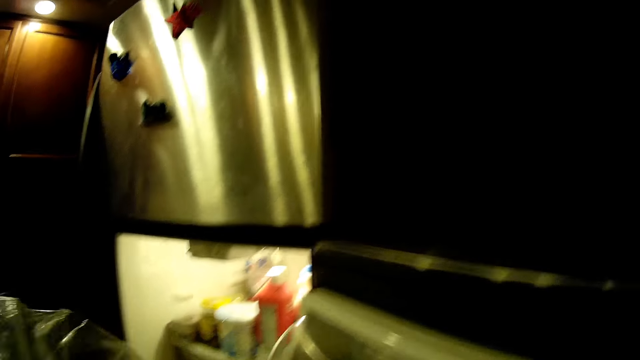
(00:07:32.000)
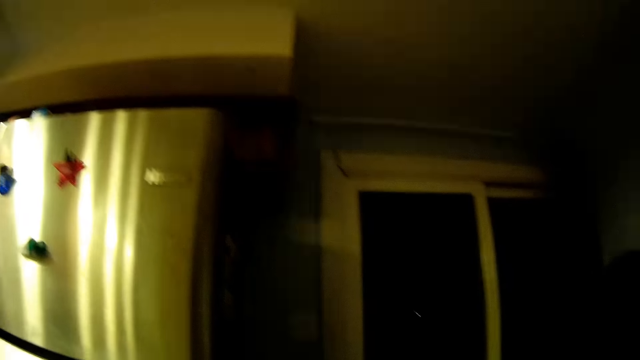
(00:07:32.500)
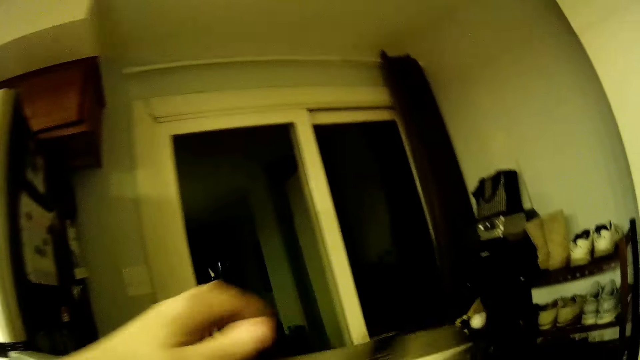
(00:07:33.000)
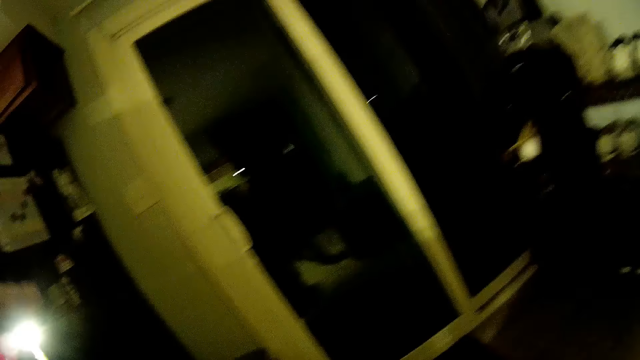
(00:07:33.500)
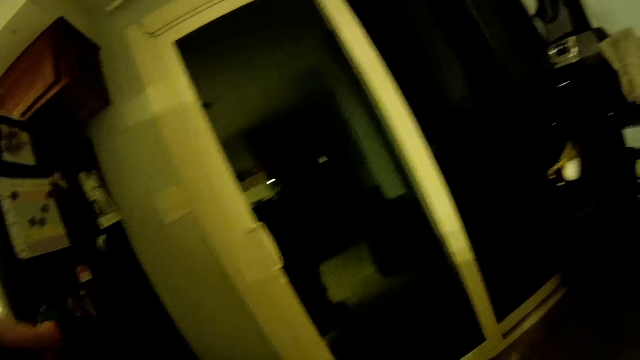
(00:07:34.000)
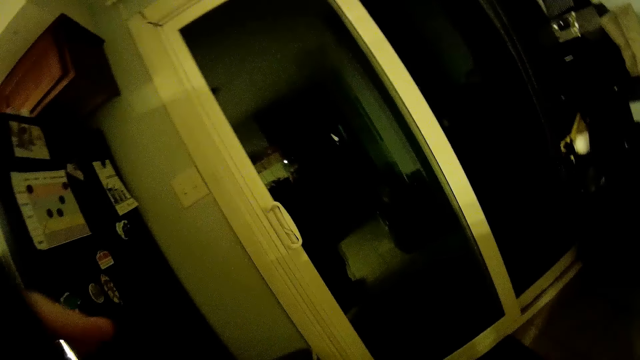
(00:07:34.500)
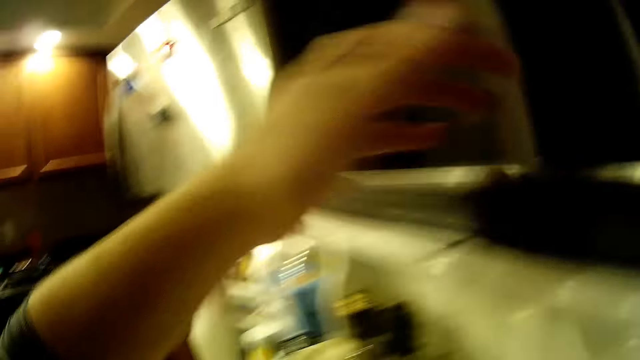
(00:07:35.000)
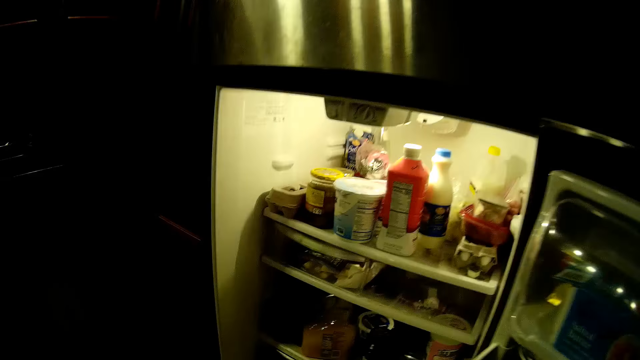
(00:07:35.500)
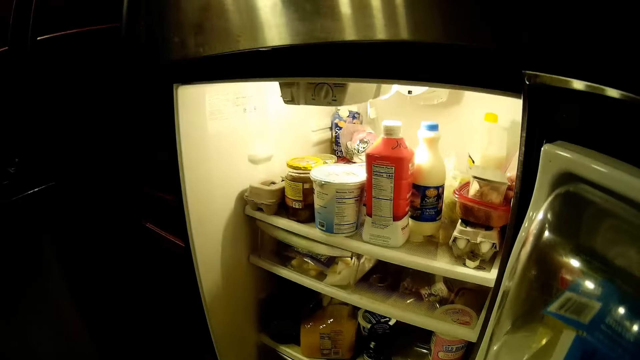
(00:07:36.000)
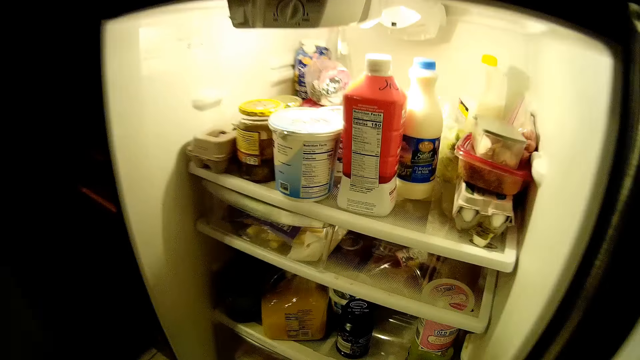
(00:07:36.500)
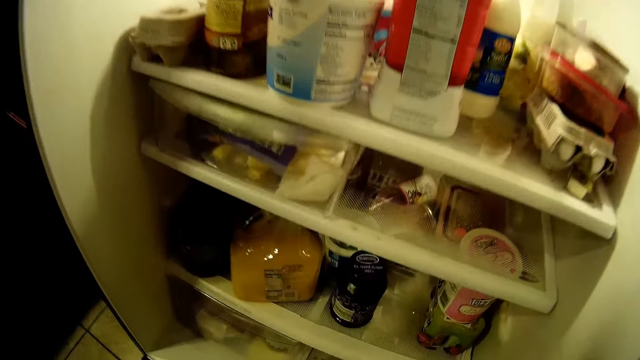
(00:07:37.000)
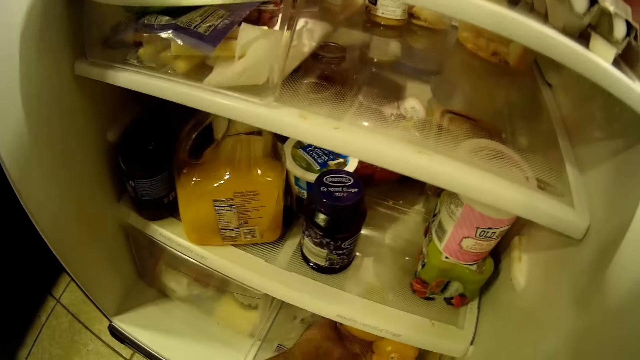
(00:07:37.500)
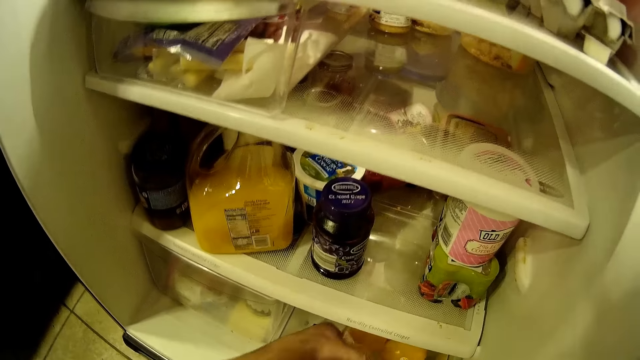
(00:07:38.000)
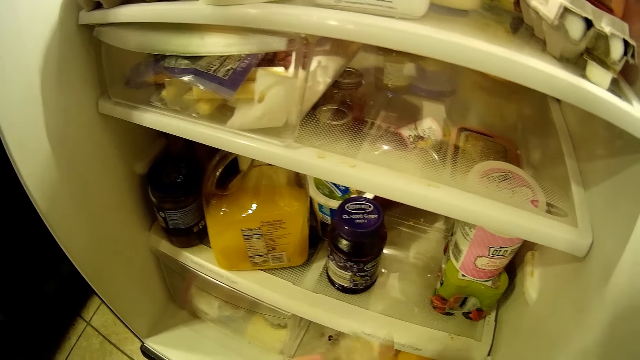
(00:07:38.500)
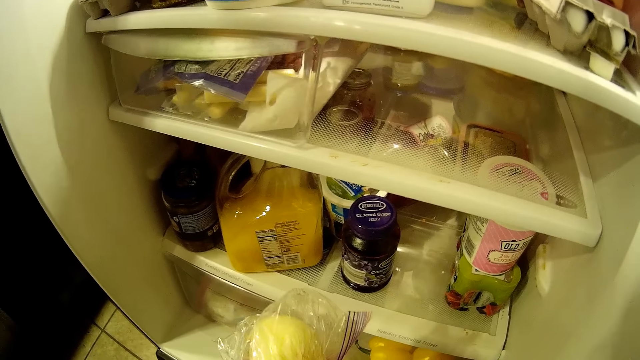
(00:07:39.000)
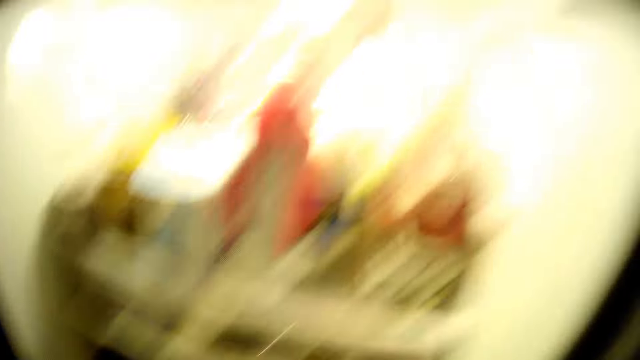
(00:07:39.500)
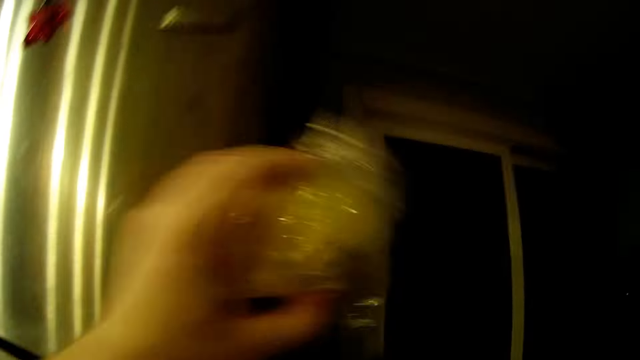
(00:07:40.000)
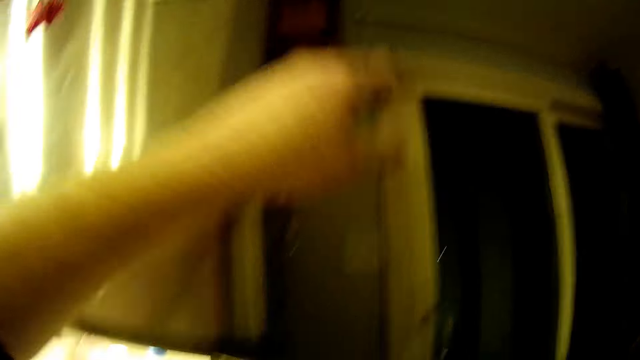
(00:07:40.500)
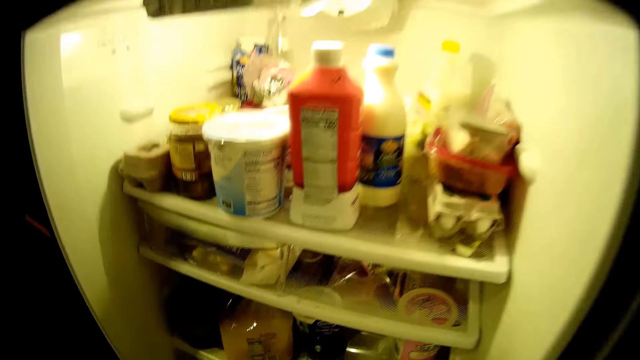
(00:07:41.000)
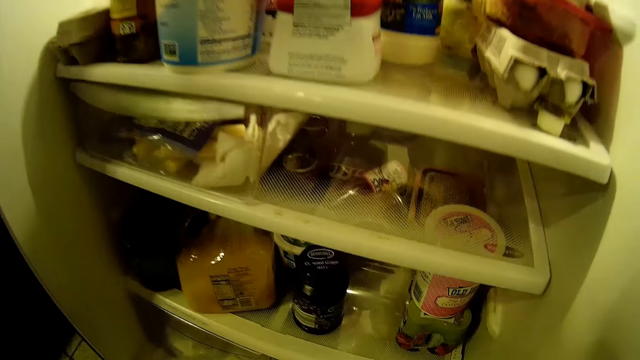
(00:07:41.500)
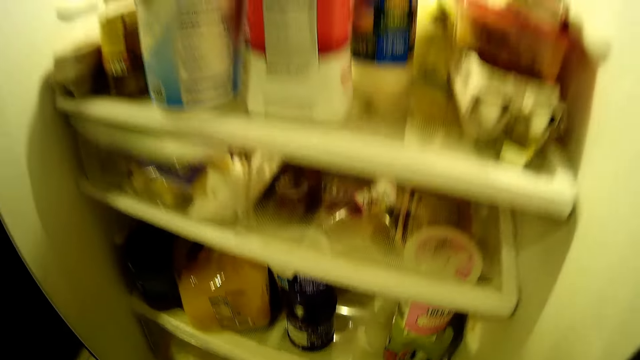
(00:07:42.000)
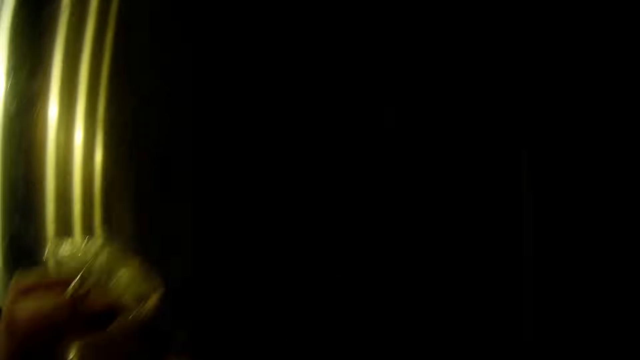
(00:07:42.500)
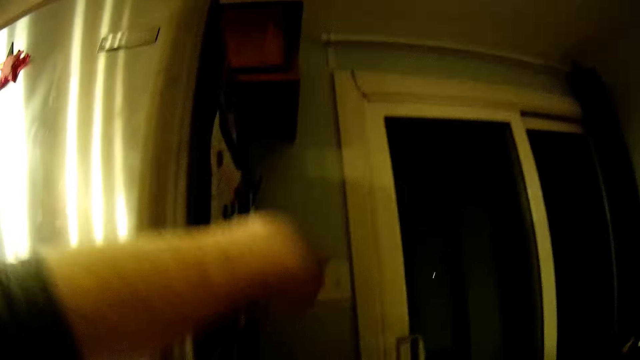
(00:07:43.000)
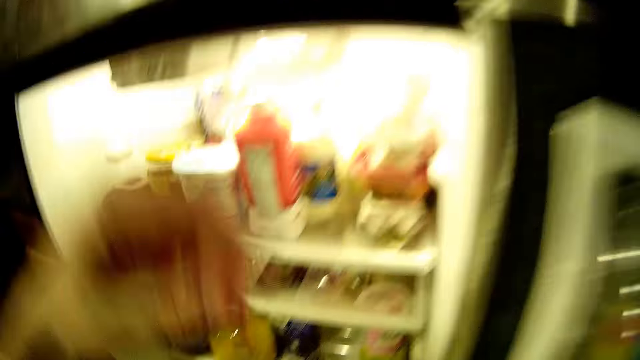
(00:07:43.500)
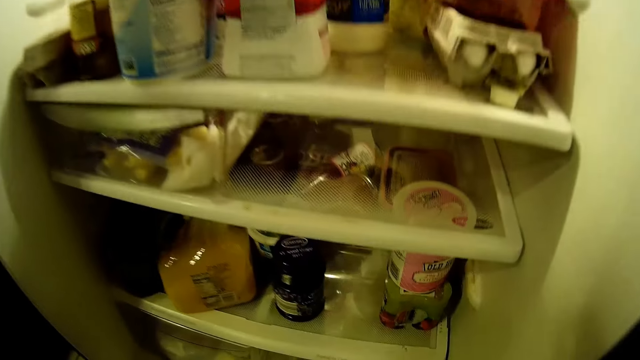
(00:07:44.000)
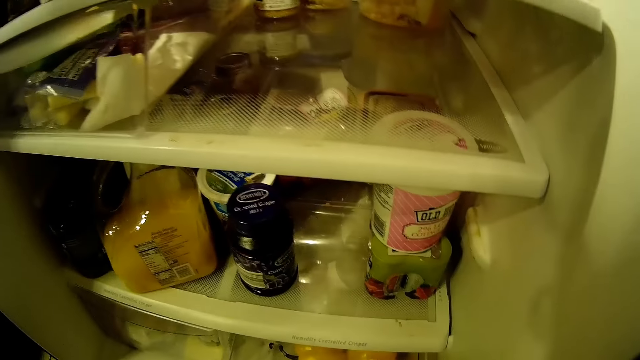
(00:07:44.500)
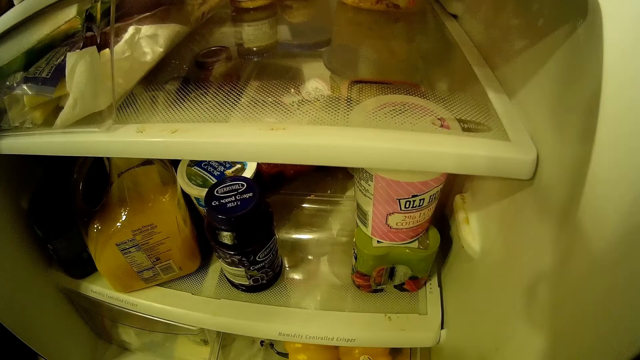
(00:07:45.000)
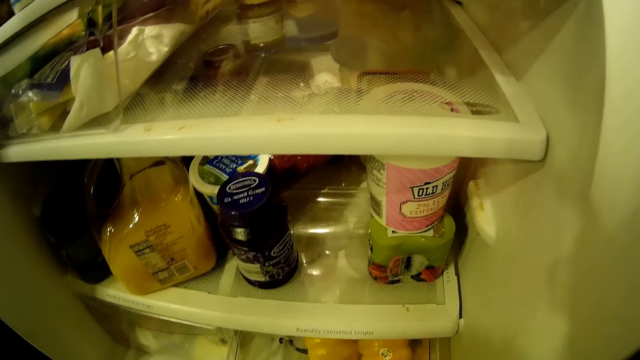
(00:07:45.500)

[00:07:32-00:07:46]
The camera wearer stares in the fridge. They pick a polythene bag. They throw a paper. They put the polythene bag on top of a fridge. They stare in the fridge. They throw the paper. They put the polythene bag on top of the fridge. They stare in the fridge.

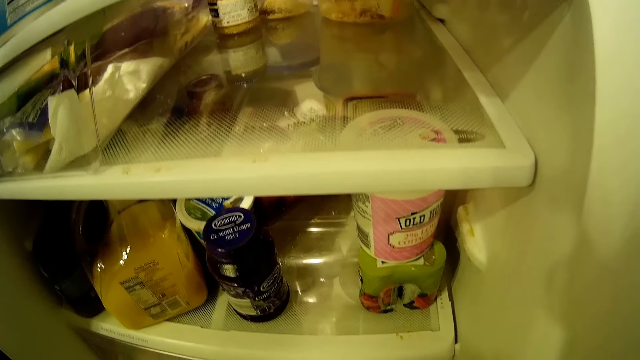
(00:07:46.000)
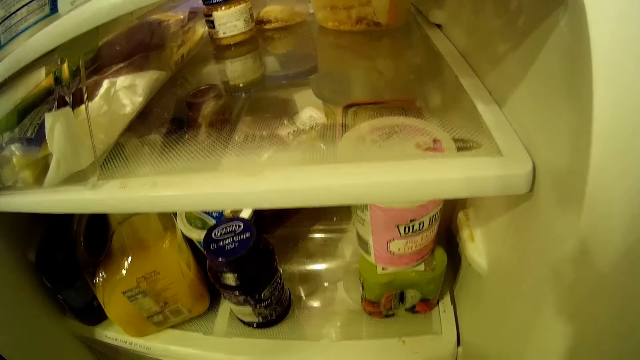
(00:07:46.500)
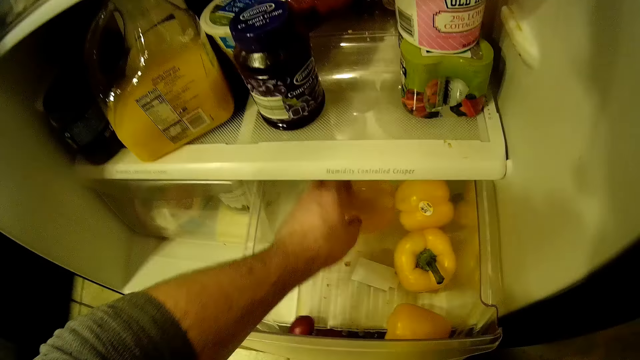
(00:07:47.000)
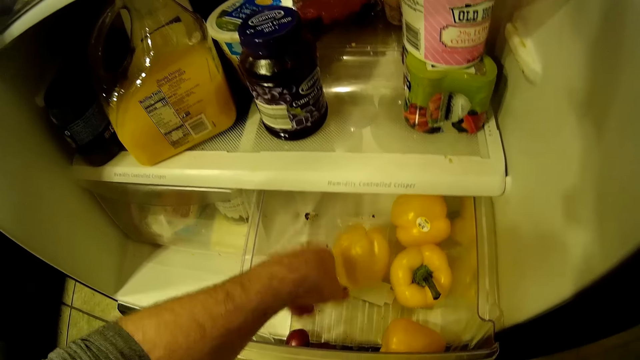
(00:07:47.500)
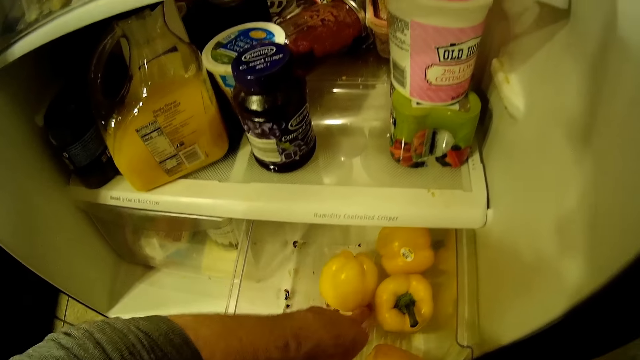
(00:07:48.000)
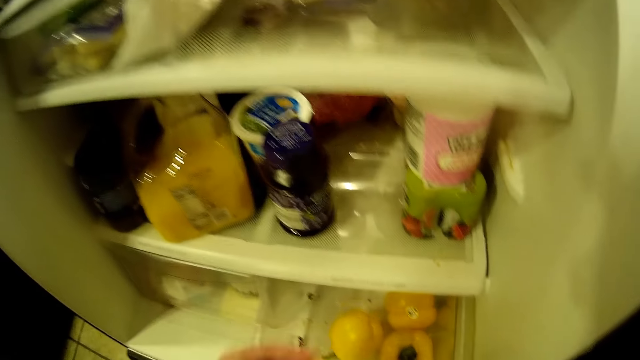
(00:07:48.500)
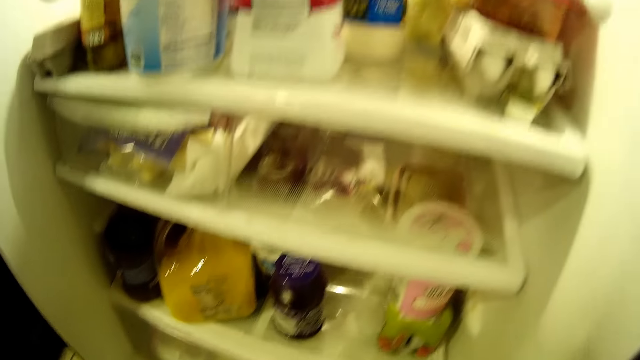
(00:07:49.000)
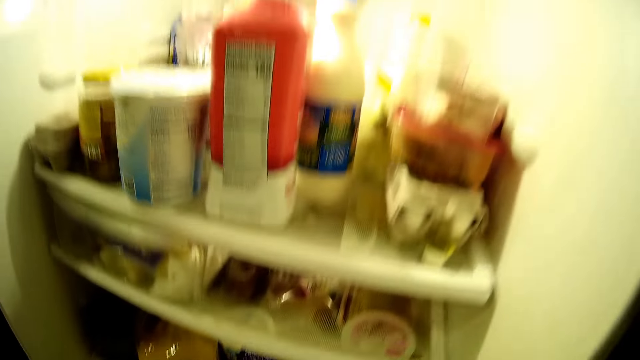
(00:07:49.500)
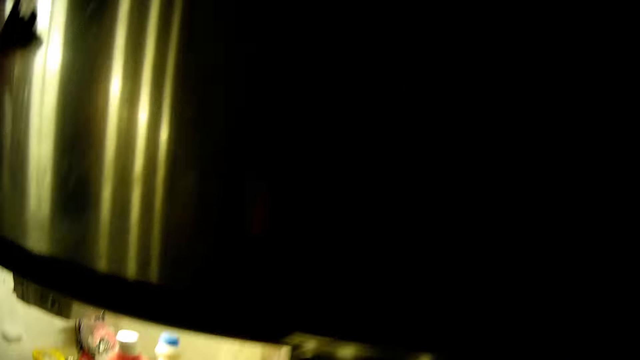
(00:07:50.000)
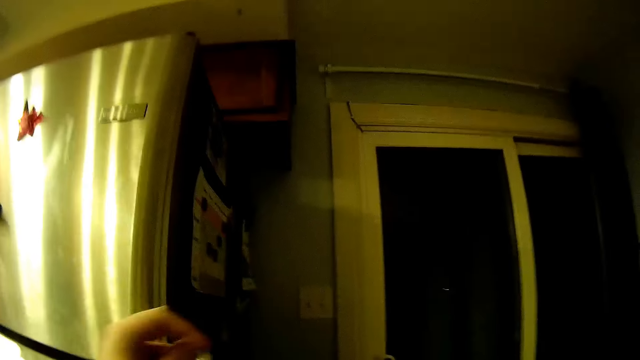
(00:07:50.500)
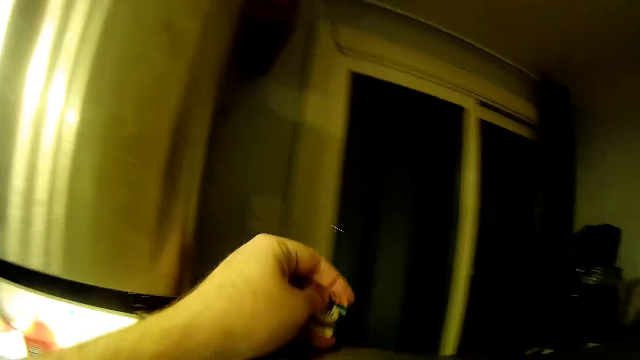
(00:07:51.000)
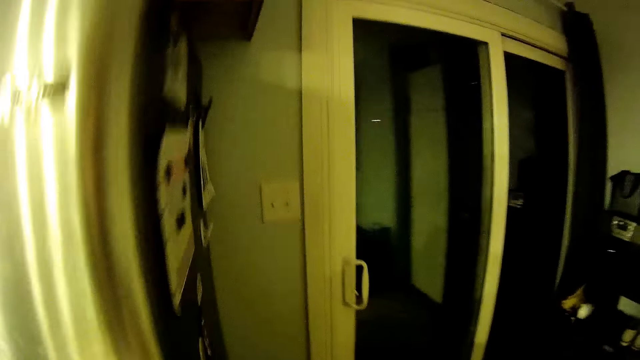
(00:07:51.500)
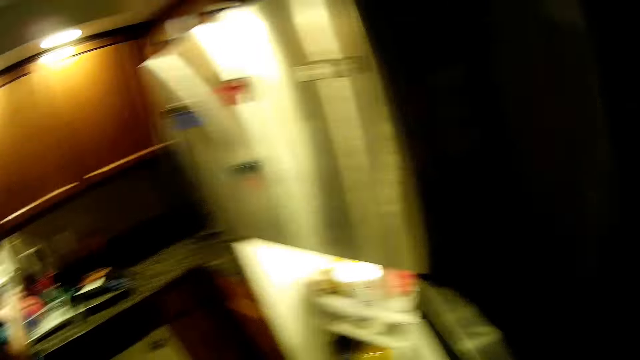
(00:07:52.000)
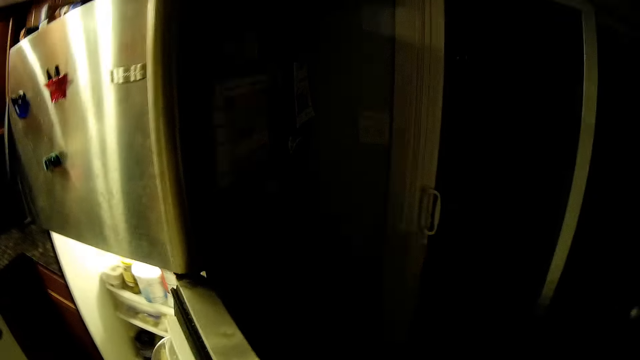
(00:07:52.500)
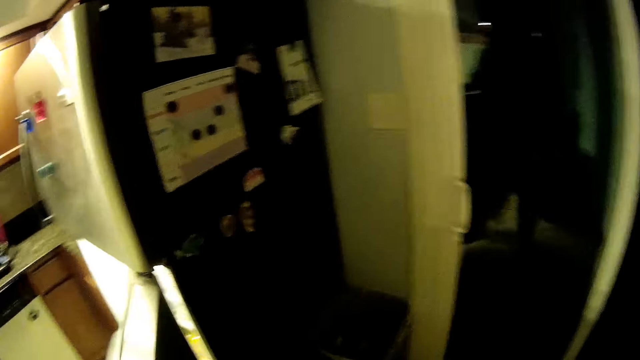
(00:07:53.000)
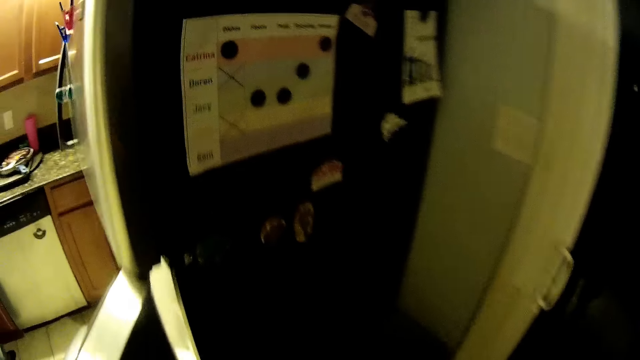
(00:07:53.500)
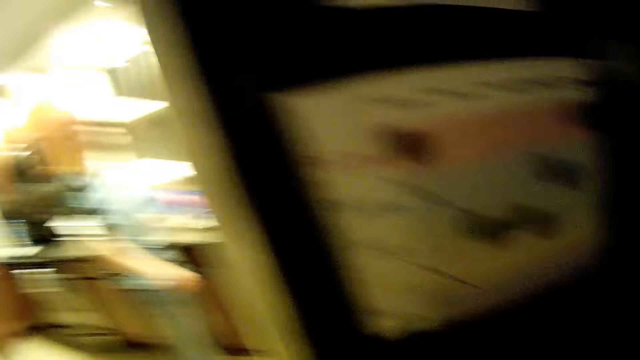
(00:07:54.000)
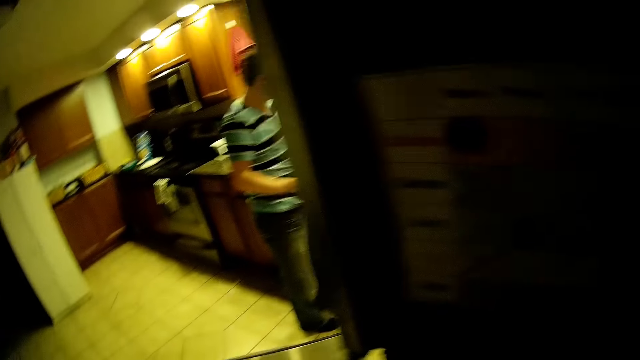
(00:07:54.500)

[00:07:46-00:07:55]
The camera wearer touches the pepper. They pick something. They stare around the house.
